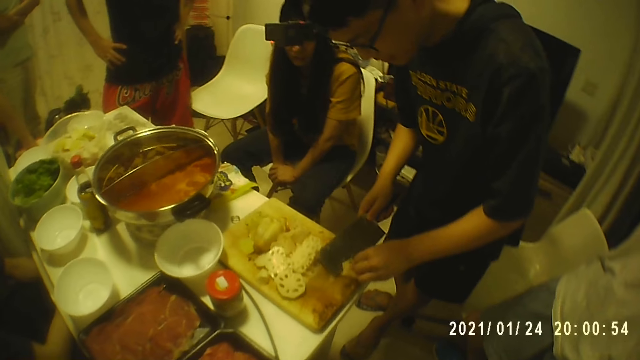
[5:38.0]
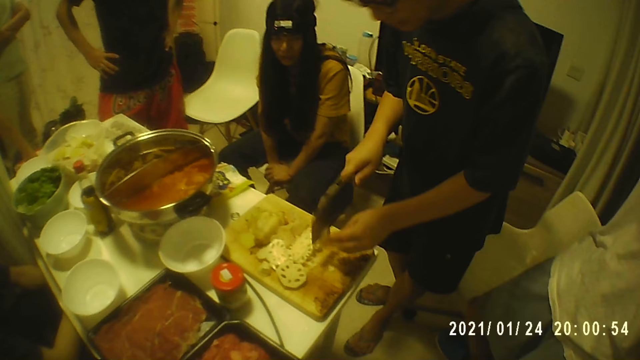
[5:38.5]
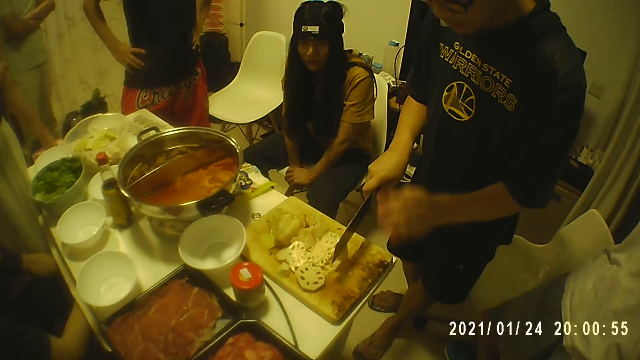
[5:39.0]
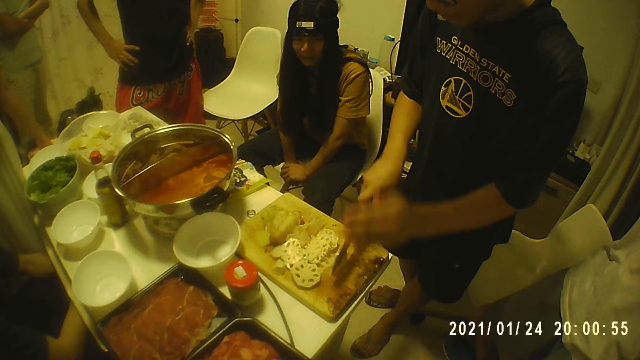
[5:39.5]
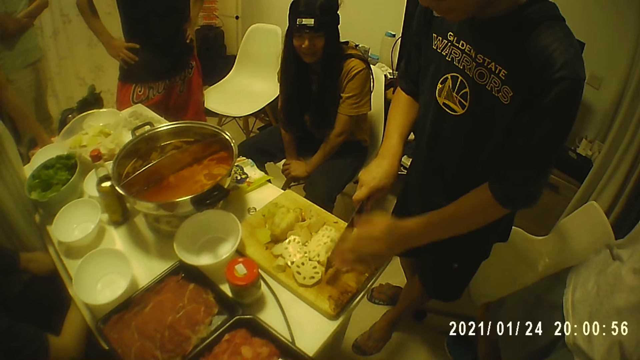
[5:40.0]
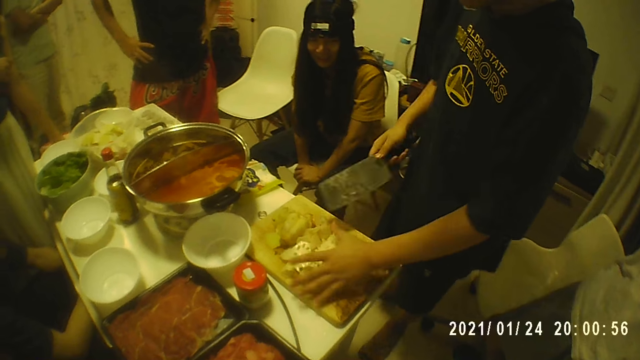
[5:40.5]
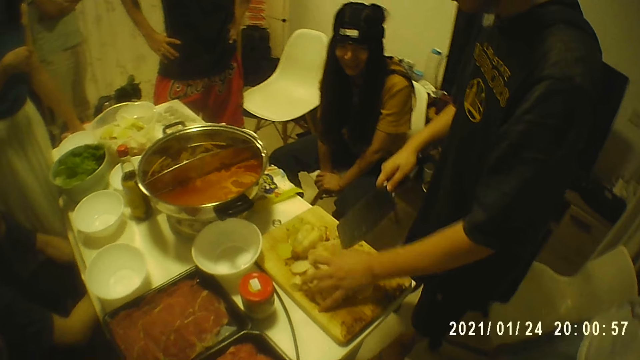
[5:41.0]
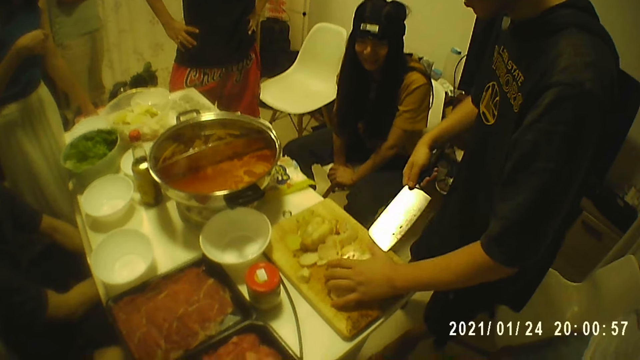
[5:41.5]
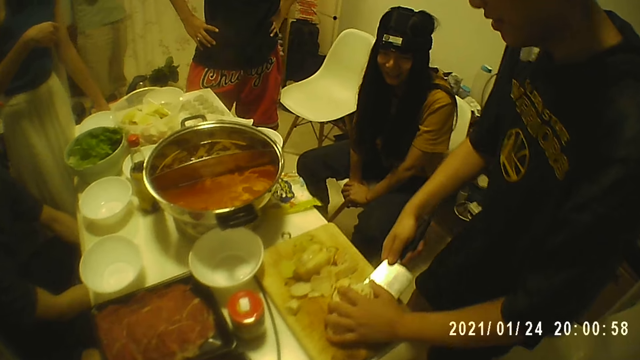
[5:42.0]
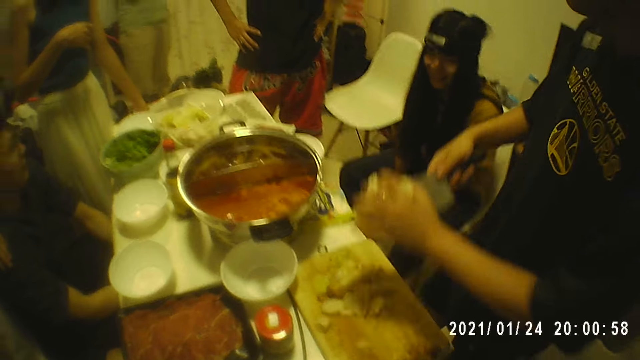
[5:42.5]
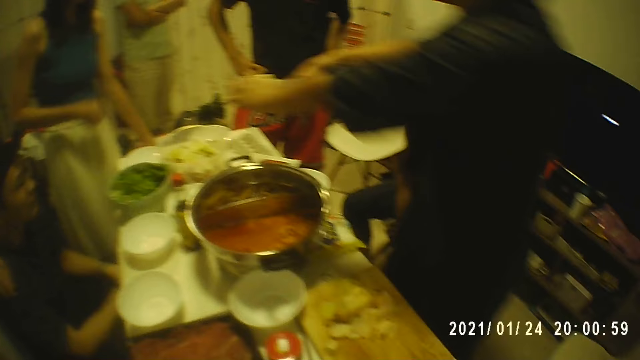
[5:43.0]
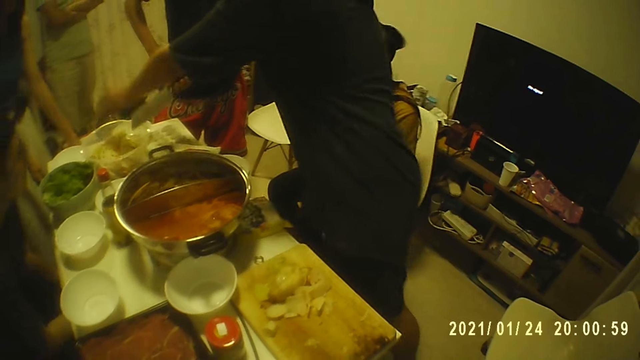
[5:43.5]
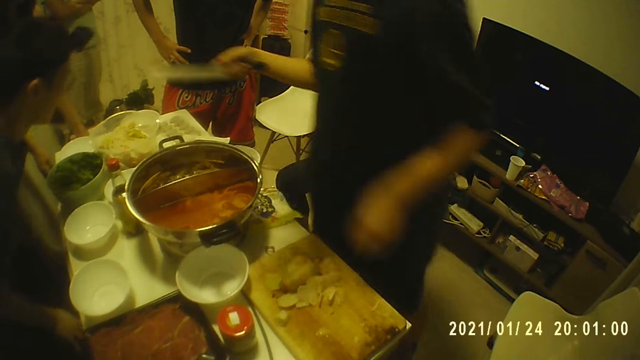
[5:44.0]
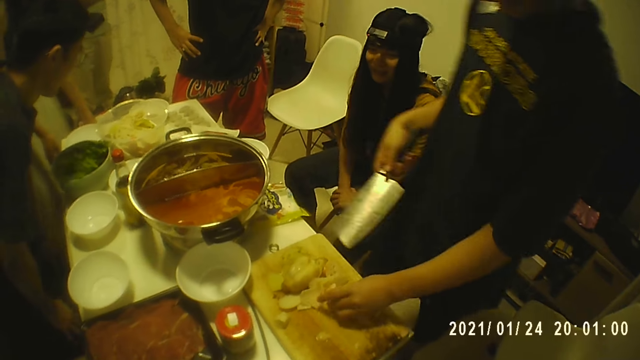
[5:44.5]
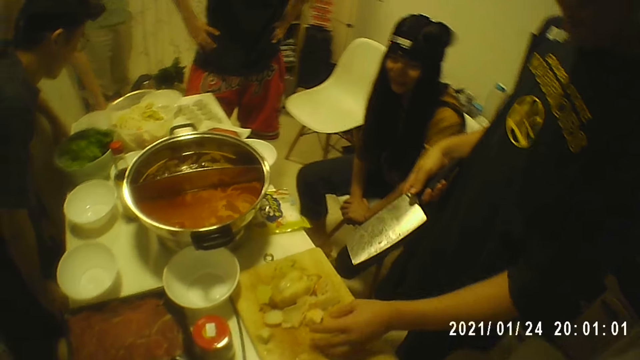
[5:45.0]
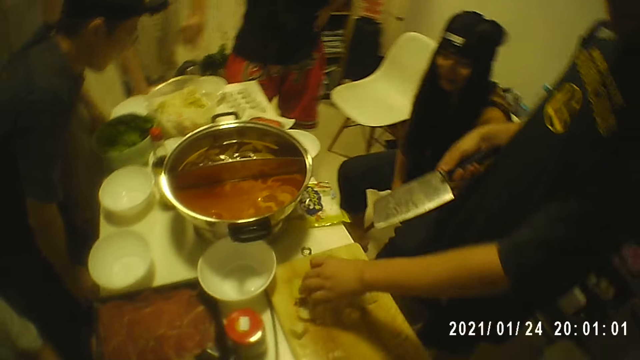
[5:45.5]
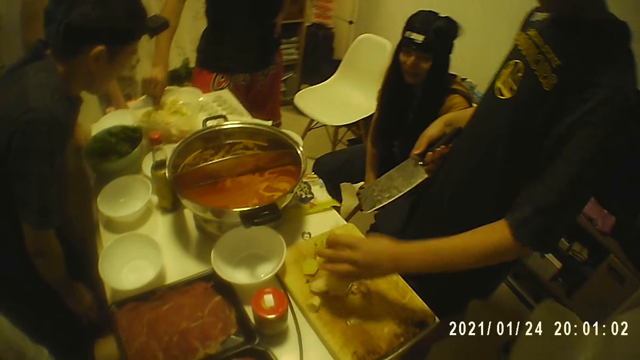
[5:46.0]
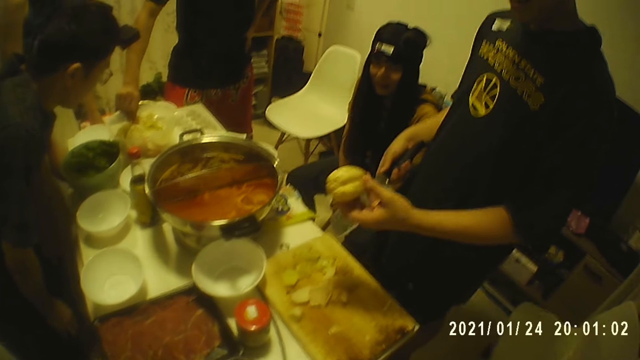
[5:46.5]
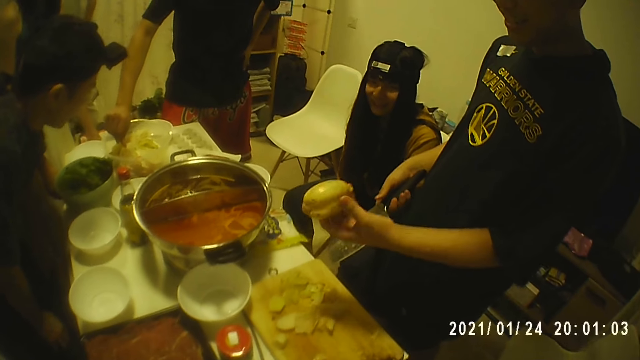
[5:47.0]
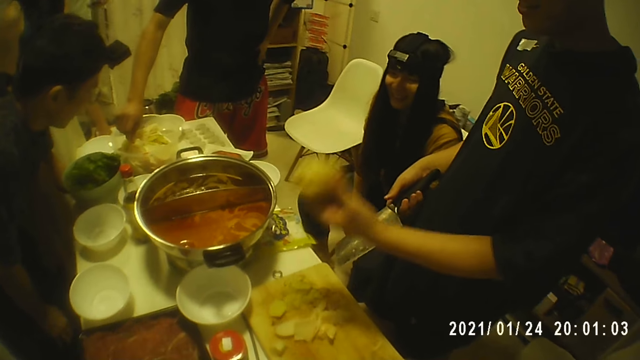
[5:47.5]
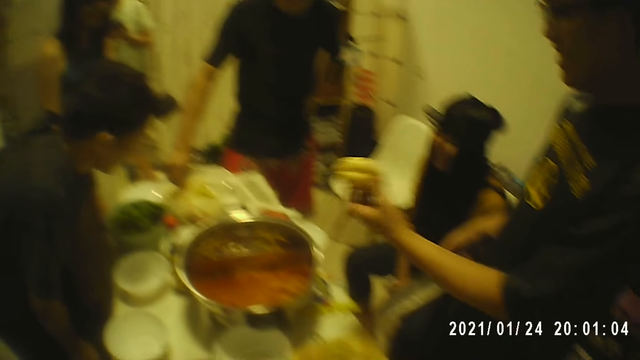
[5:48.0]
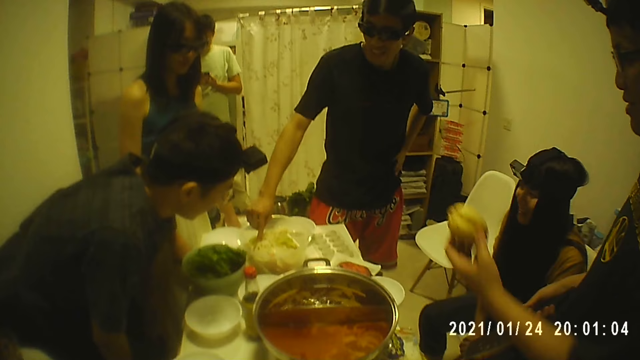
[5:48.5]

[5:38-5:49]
The man picks up the slice of lotus root from the chopping board with both hands, holds the slice of lotus root with the knife in his right hand, and hits the slice of lotus root on the chopping board with the knife in his right hand. The man holds the slices of lotus root on the chopping board with his left hand. The man packs the slices of lotus root from the chopping board with his left hand and the knife in his right hand. The man pours the slices of lotus root in a bowl on the table with his left hand and the knife in his right hand. The woman holds the table with both hands. The man holds a slice of lotus root on the chopping board with his left hand and picks up the lotus root from the chopping board with his left hand. Another man holds a slice of lotus root in the bowl with his right hand. The first man shakes the lotus root with his left hand. A third man picks a phone from his pocket with his left hand. The first man interacts with the group of people and the camera wearer. The third man holds the phone with both hands. The woman holds the table with her left hand.

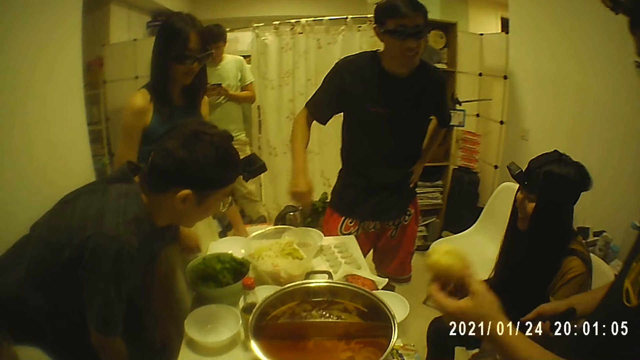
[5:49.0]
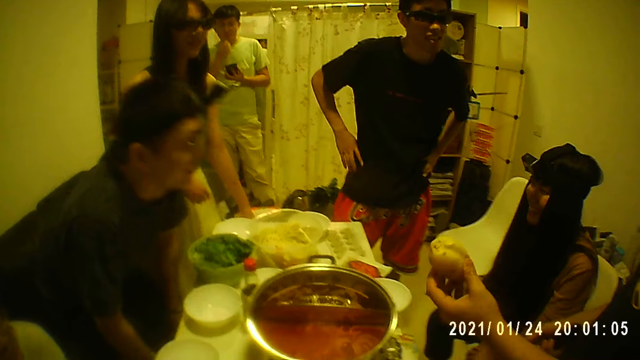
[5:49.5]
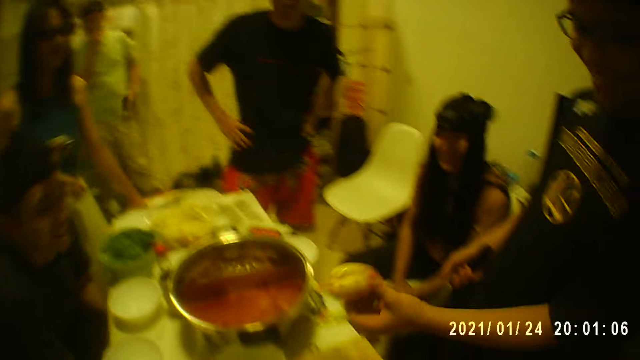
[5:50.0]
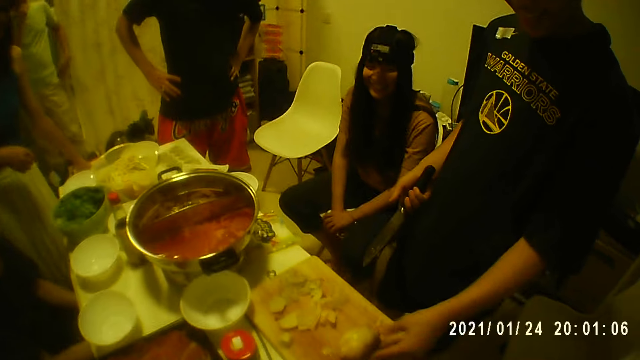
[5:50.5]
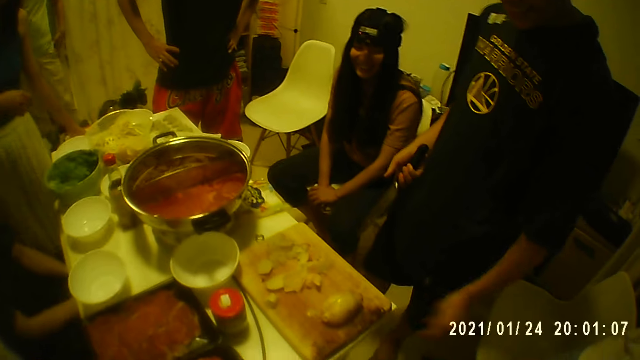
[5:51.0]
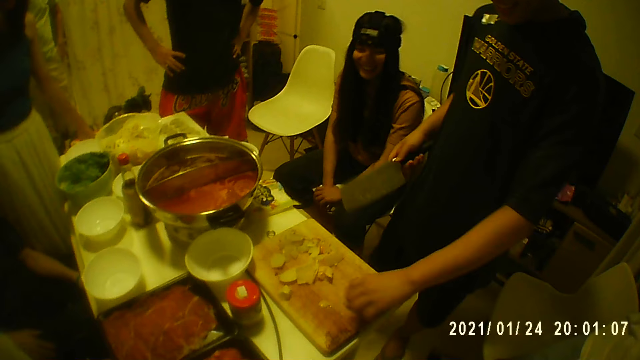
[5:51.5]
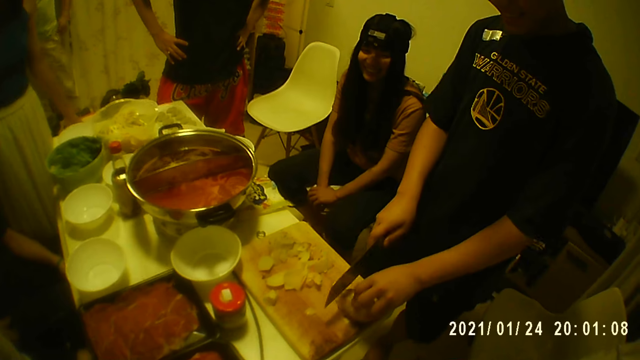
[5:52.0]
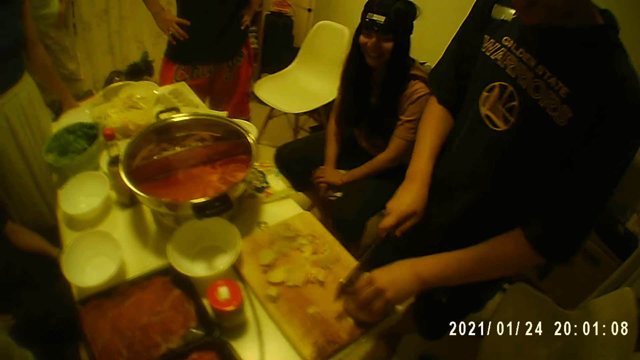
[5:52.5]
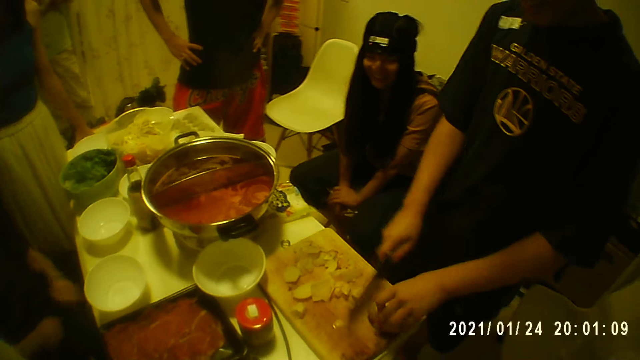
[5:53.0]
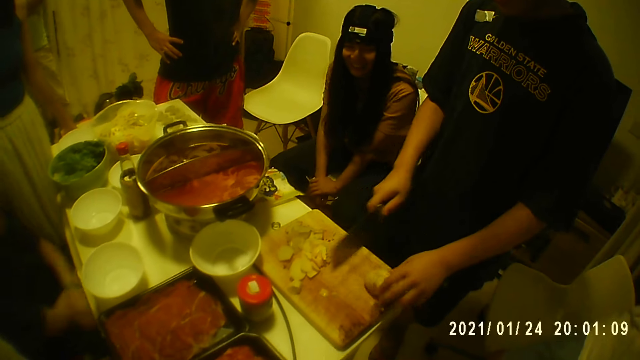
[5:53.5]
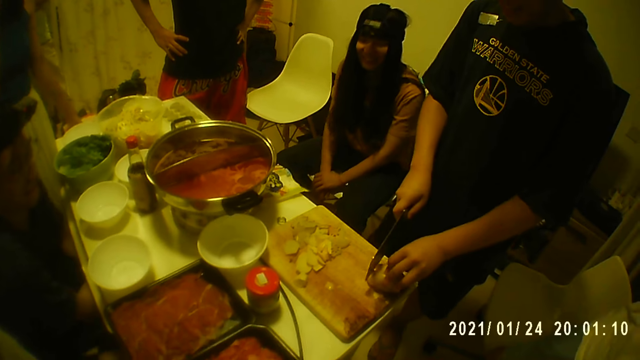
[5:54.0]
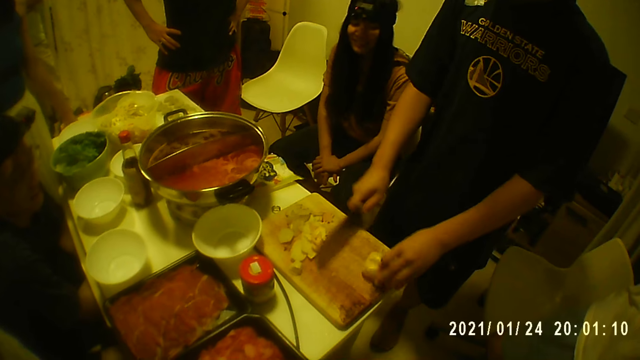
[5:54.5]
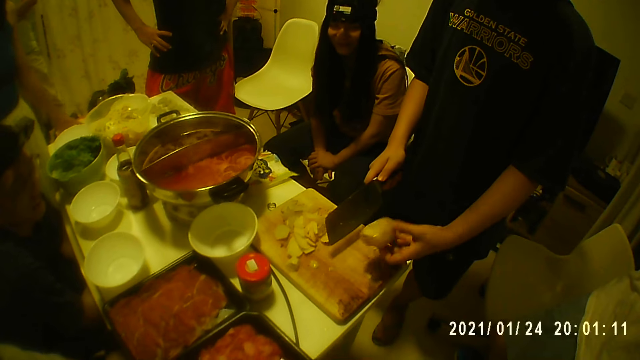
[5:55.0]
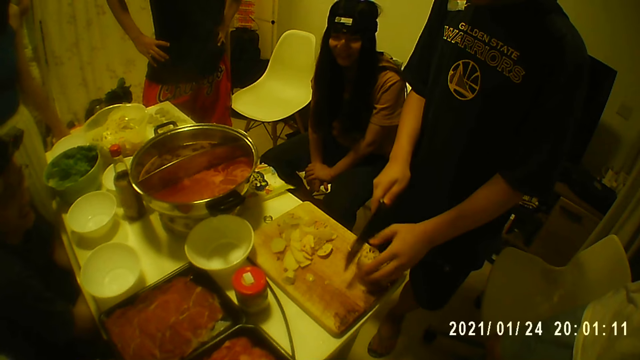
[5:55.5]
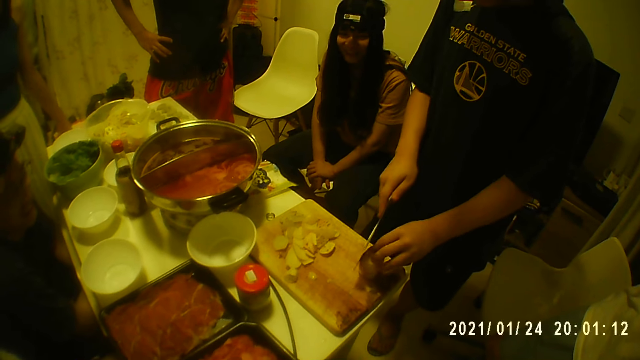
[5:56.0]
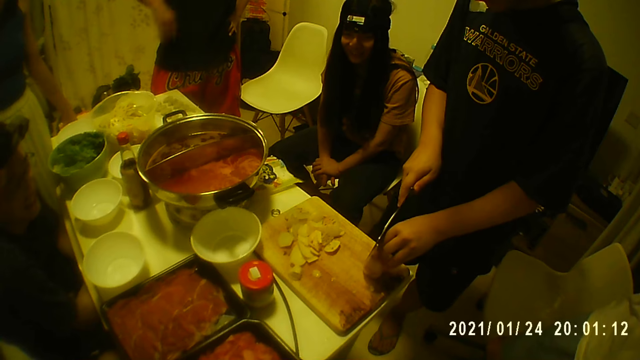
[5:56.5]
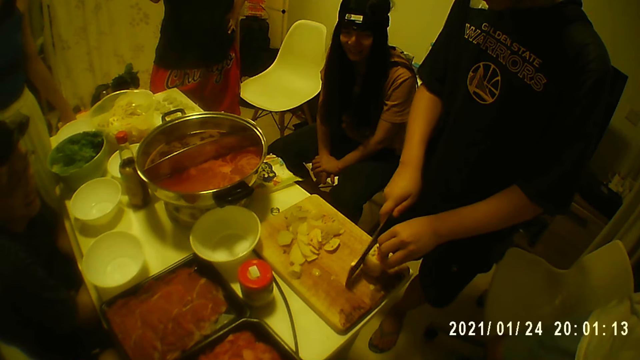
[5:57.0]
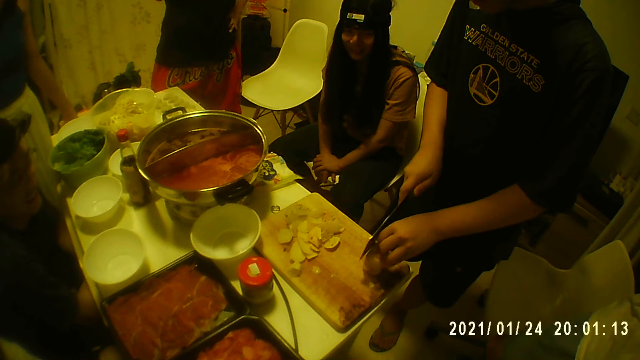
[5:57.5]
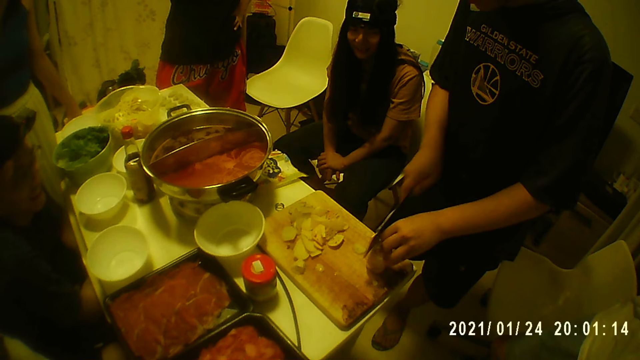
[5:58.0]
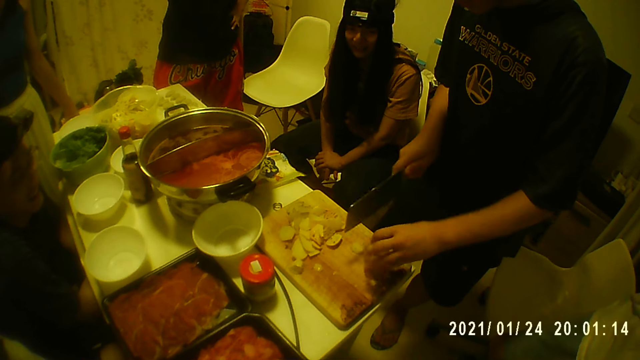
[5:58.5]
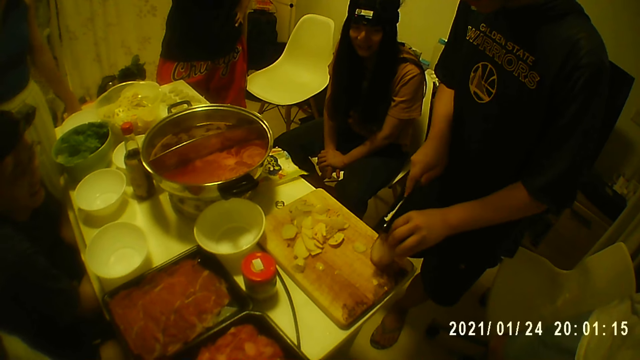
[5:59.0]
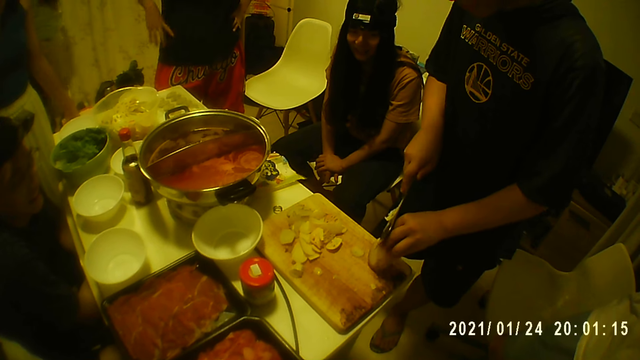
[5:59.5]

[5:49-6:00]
The man operates the phone with both hands, holds the phone with his left hand, touches his face with his right hand, and puts the phone in his pocket with his left hand. Another man places the lotus root on the chopping board with his left hand, holds the lotus root on the chopping board with his left hand, and peels the lotus root on the chopping board with the knife in his right hand. The other man cuts a fruit with the knife. The other man picks up the lotus root from the chopping board with his left hand, places the lotus root on the chopping board with his left hand, and peels the lotus root on the chopping board with the knife in his right hand.
